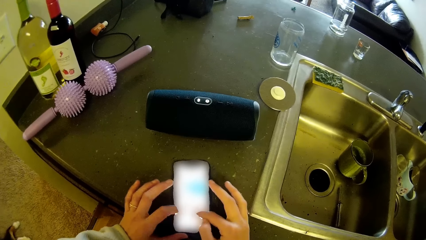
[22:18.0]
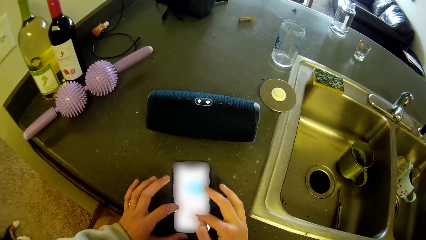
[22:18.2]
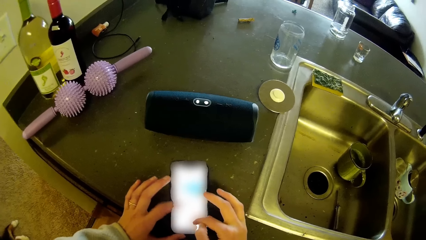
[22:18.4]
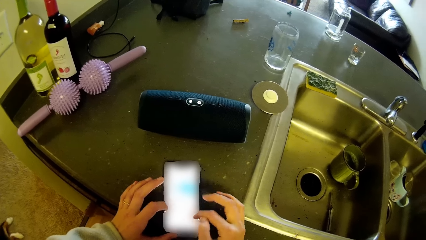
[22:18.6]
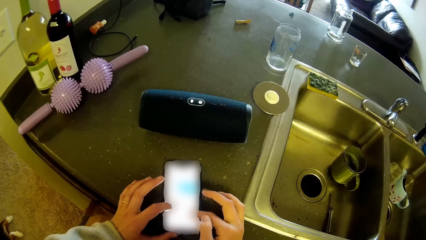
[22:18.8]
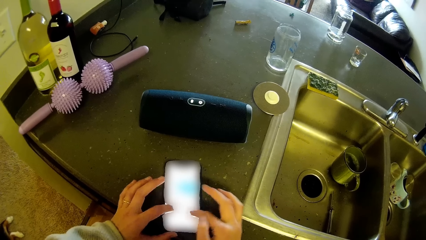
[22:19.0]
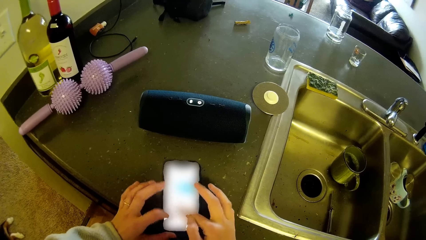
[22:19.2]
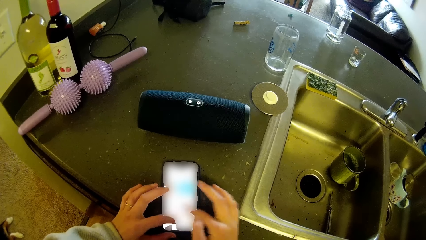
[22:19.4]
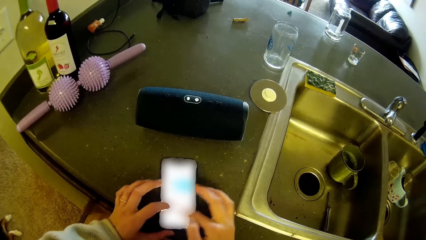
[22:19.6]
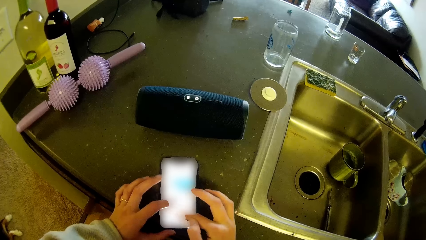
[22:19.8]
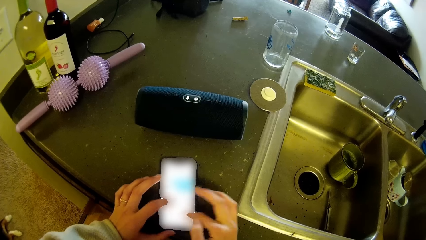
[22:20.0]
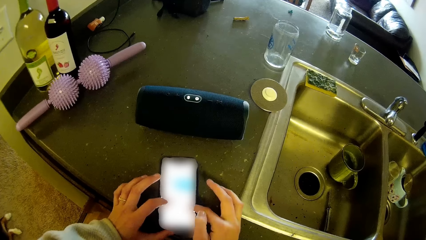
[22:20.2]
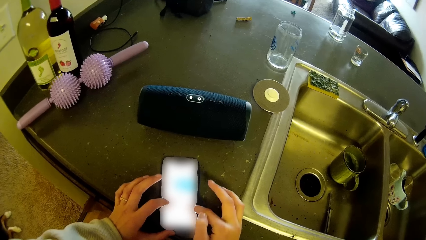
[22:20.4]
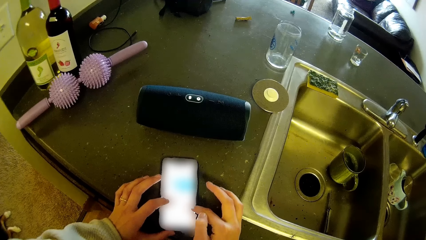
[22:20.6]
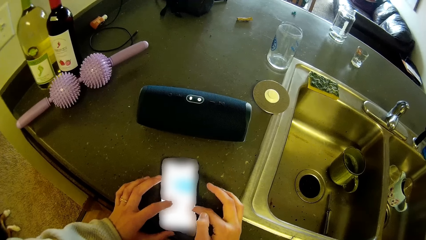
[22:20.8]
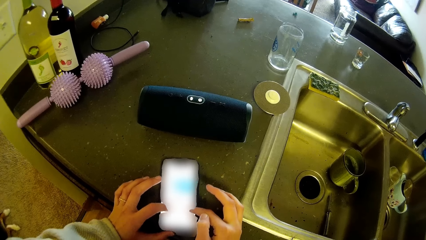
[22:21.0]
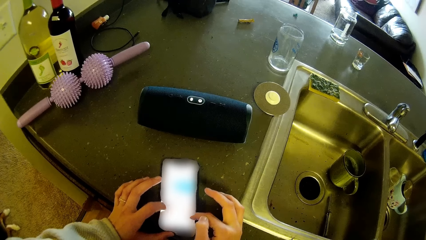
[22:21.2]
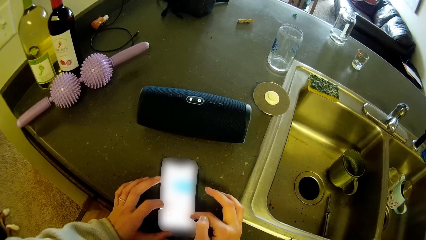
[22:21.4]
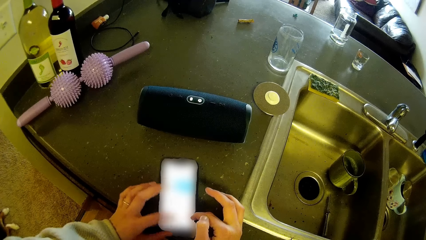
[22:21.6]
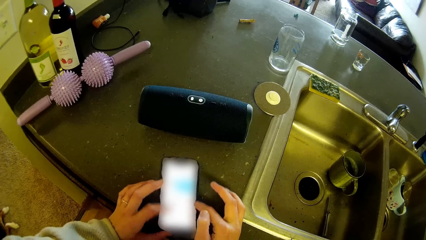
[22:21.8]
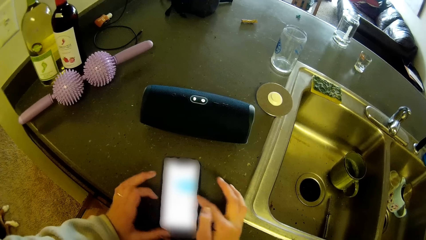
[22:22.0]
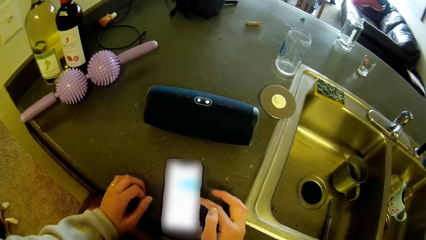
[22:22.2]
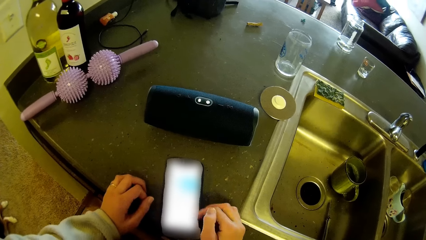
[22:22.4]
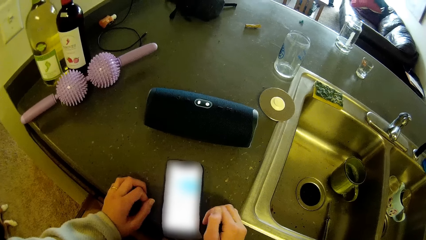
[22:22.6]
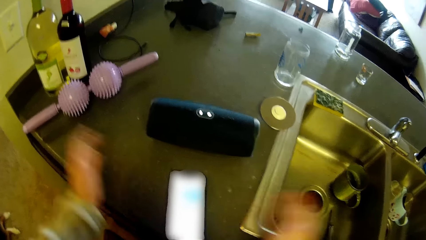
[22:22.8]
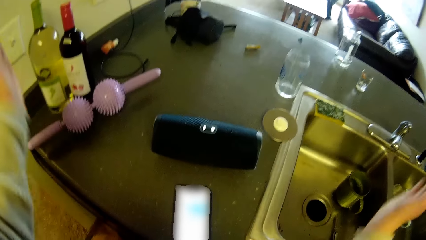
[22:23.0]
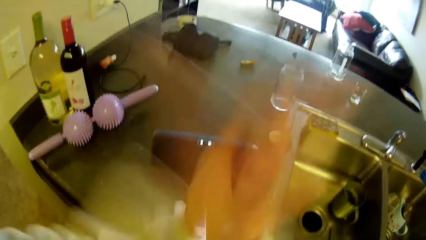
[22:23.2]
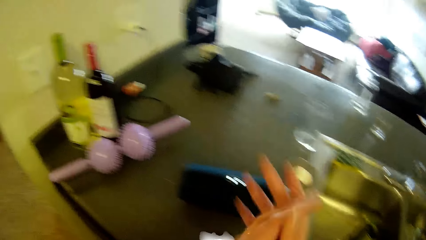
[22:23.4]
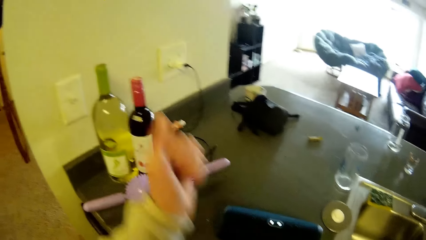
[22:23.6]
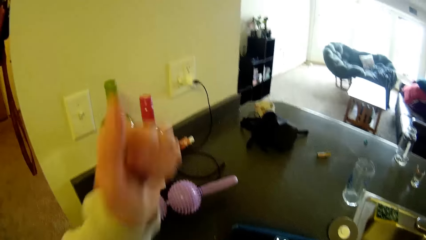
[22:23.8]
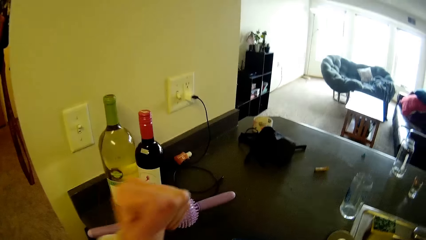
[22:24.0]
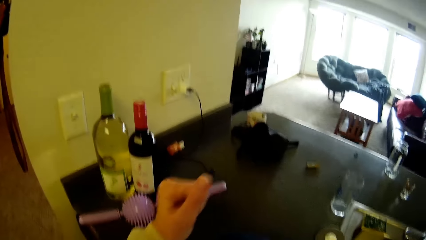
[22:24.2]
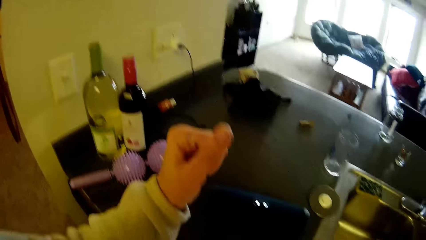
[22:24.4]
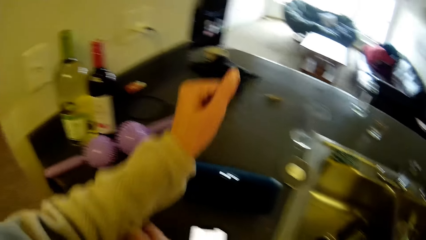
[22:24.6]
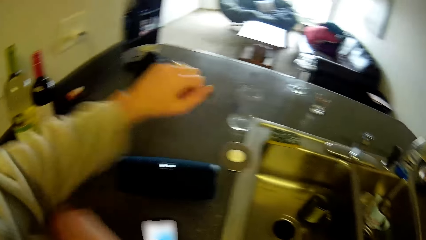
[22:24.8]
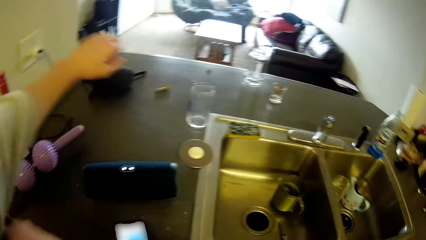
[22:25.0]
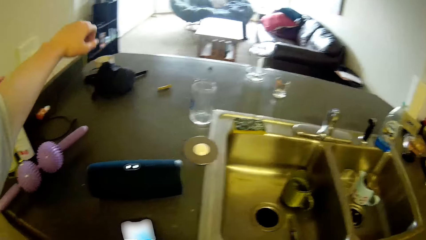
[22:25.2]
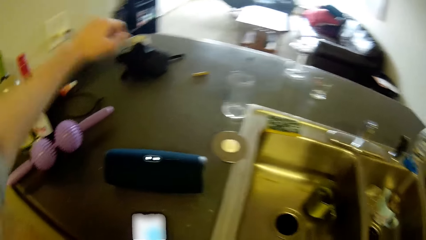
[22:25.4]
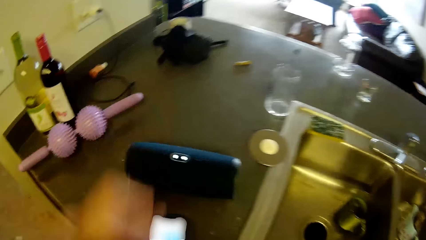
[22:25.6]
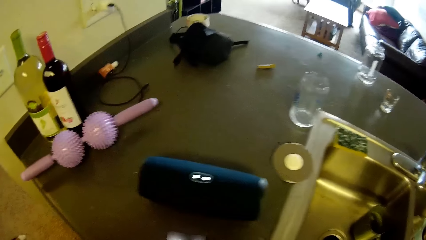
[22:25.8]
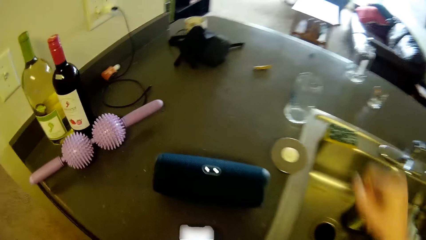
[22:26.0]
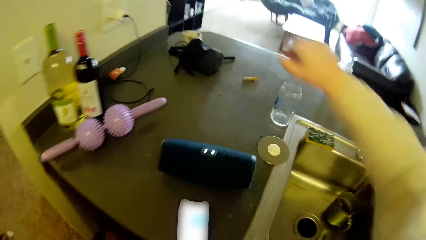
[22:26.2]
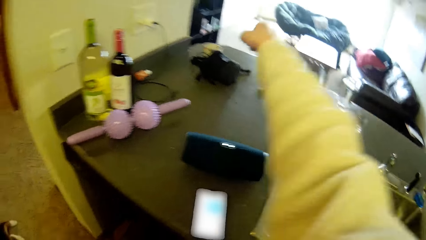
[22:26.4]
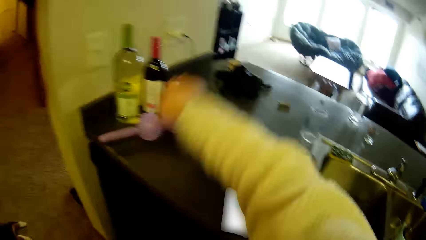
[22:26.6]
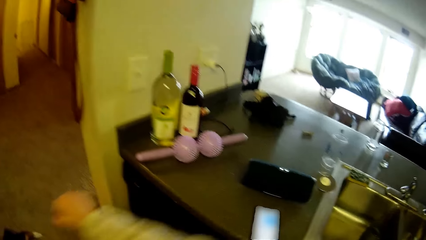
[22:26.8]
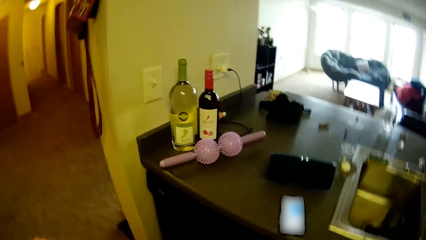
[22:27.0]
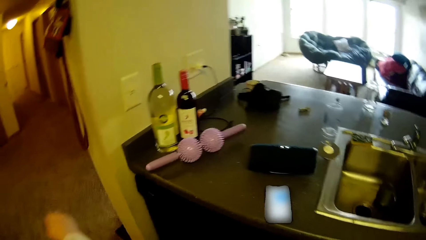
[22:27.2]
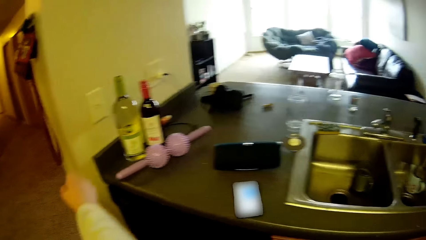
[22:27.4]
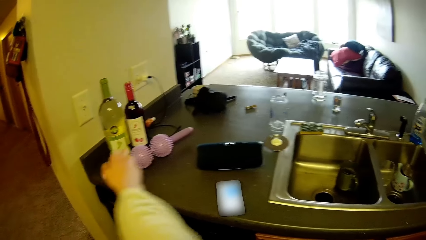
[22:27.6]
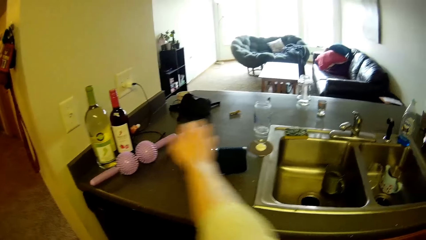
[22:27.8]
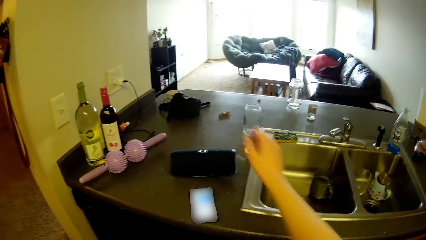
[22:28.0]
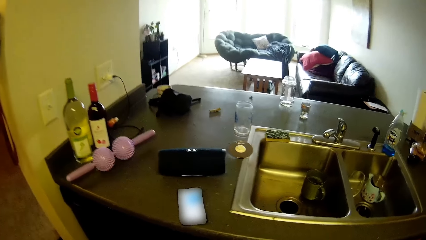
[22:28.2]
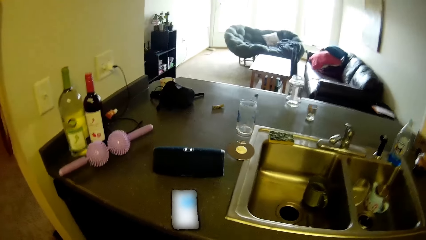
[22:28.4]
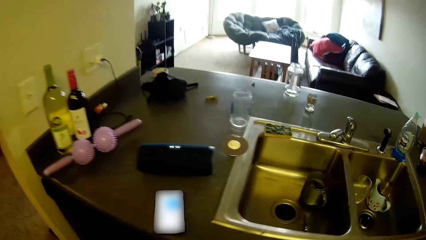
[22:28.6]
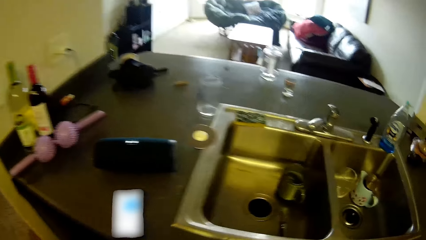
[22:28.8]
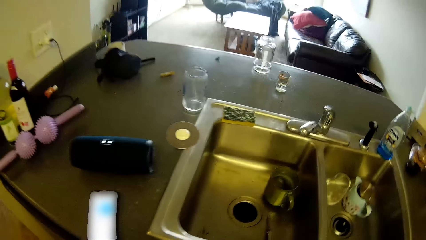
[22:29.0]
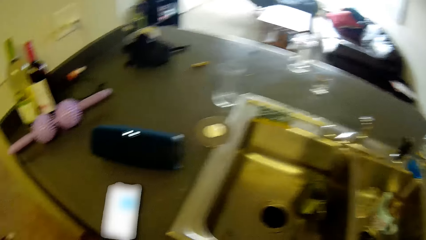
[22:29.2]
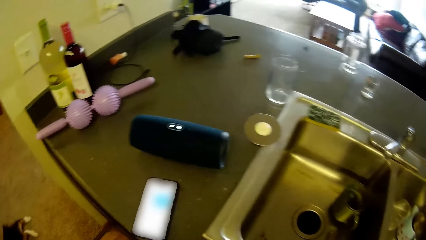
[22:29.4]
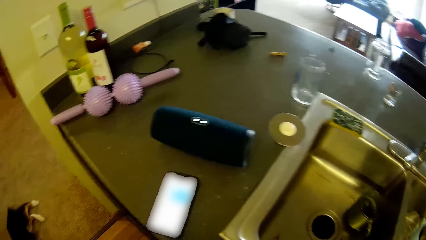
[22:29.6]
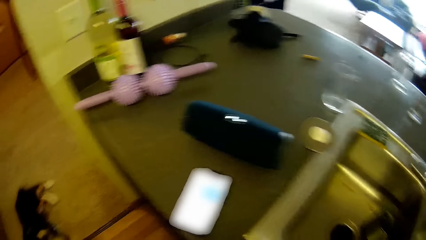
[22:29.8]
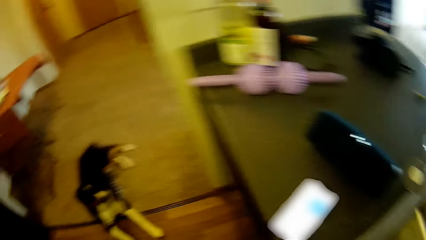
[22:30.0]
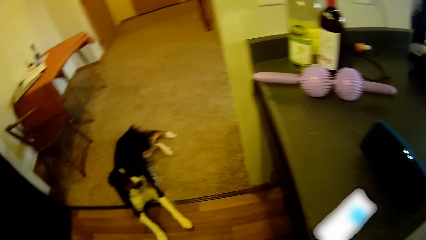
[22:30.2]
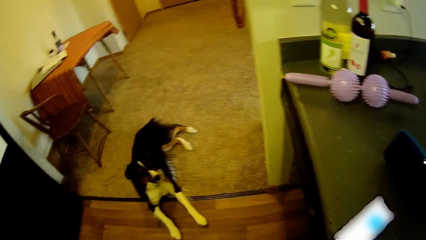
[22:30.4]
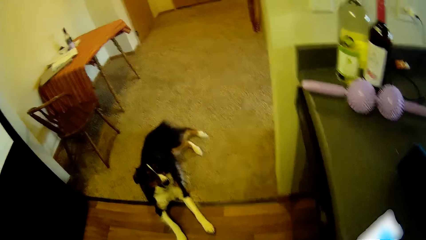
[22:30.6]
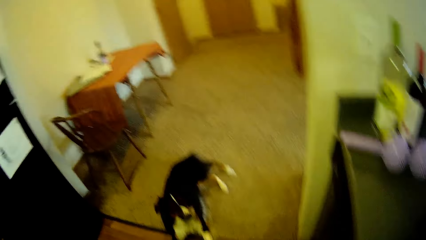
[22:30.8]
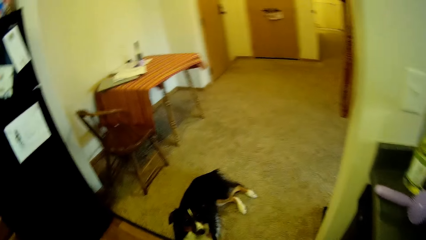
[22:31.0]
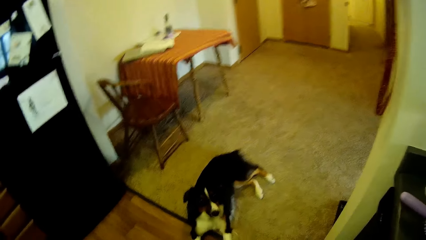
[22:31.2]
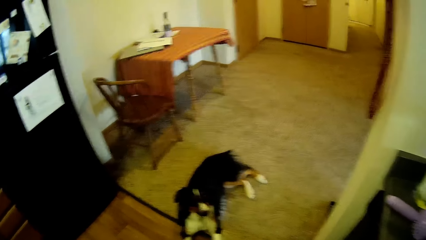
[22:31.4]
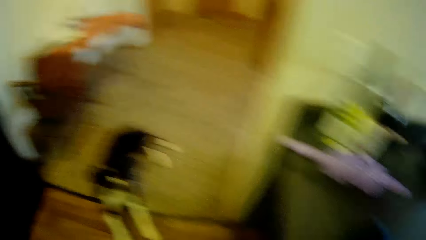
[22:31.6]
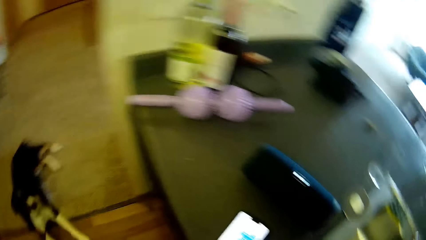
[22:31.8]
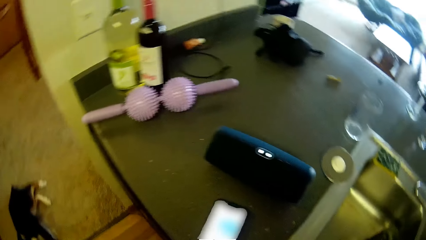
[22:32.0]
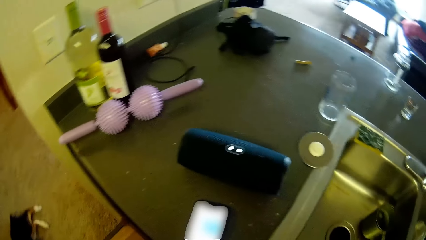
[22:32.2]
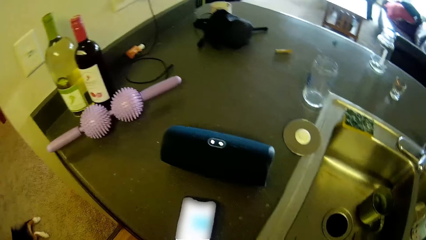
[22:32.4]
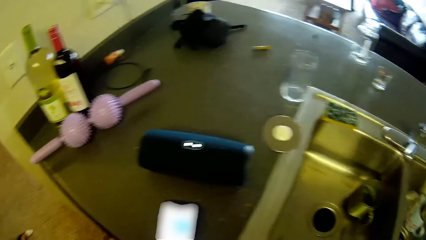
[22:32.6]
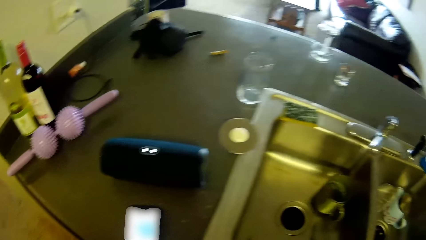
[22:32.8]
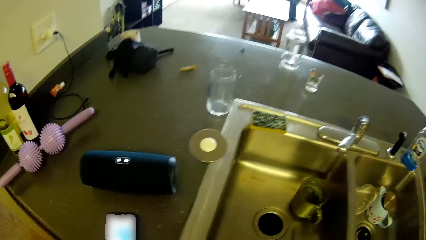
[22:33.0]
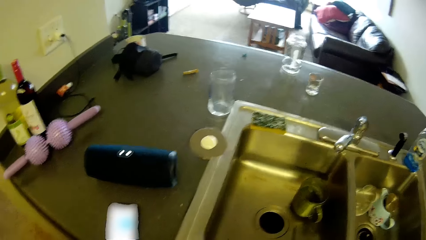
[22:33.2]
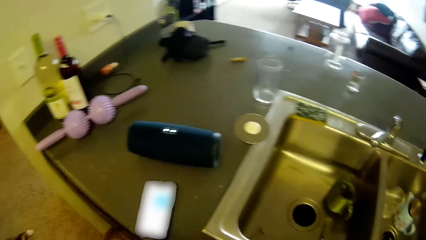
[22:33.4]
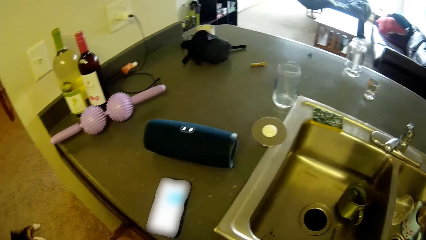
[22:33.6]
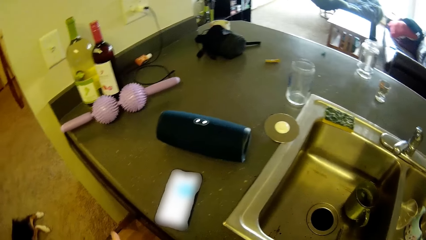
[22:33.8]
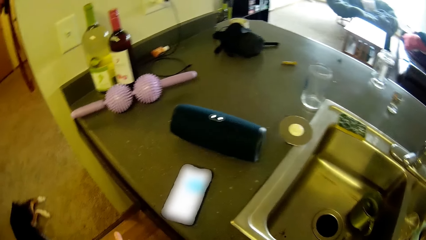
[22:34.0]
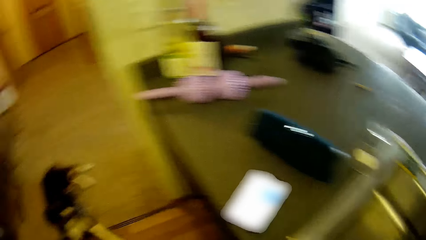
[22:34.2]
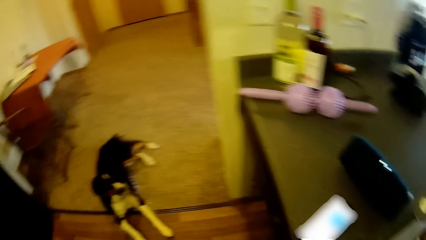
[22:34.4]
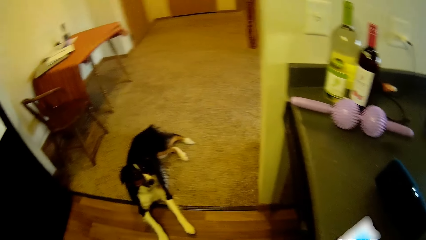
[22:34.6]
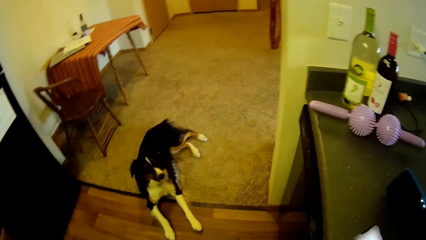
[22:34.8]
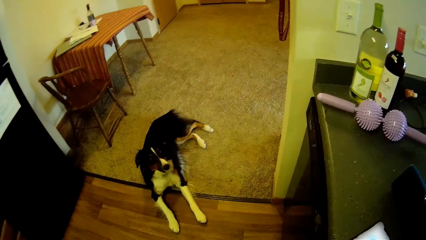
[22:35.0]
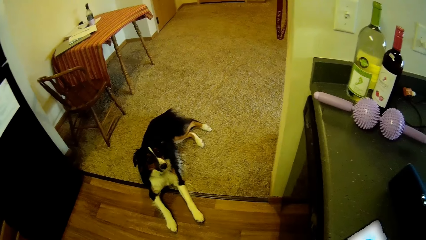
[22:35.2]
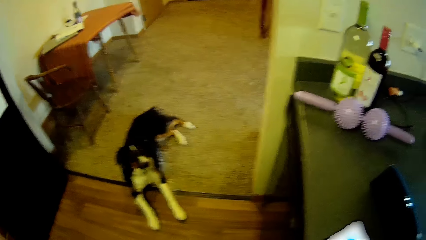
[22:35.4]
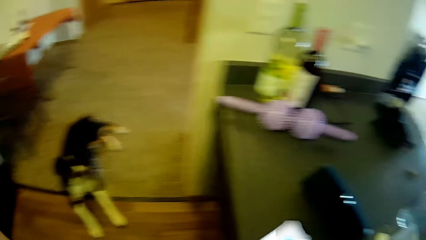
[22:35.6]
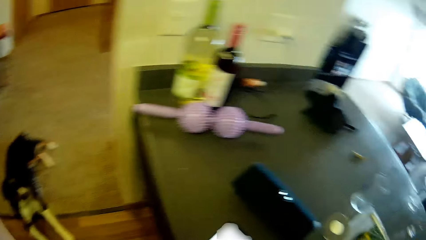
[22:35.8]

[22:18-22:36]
The camera wearer adjusts the jumper in the left arm with the right hand. They clap the hand. They pull the pullover. They adjust the jumper in the right arm with the left hand. They stare at a dog.
